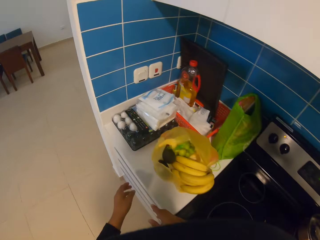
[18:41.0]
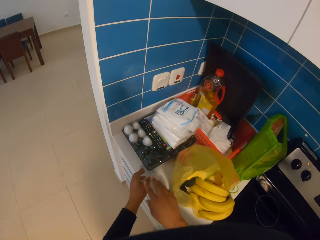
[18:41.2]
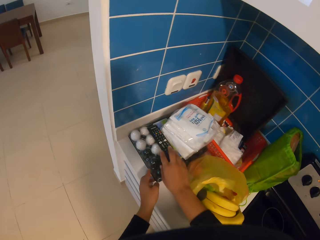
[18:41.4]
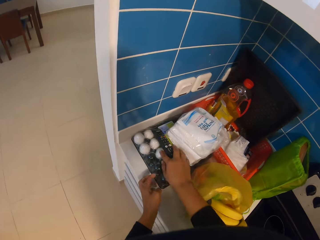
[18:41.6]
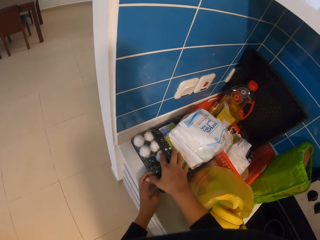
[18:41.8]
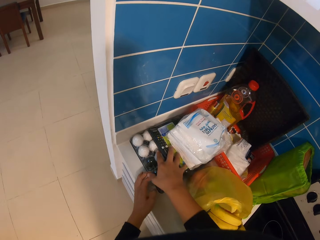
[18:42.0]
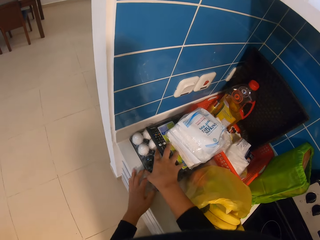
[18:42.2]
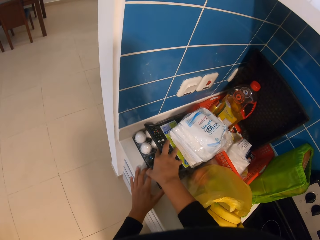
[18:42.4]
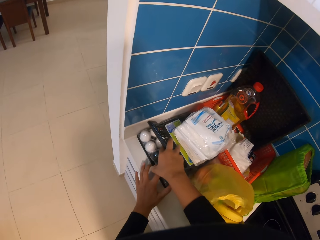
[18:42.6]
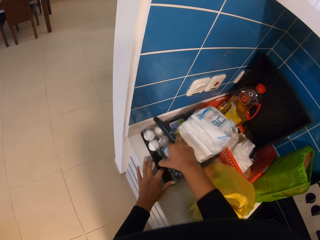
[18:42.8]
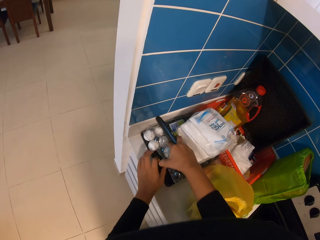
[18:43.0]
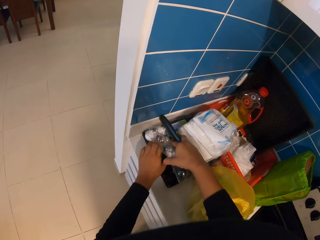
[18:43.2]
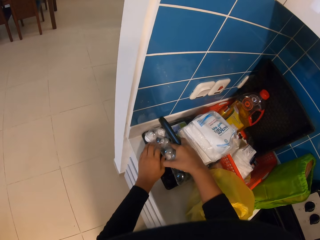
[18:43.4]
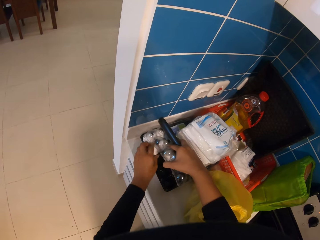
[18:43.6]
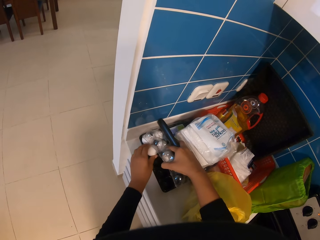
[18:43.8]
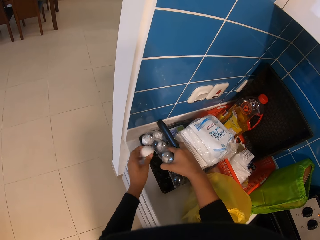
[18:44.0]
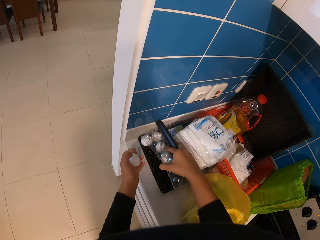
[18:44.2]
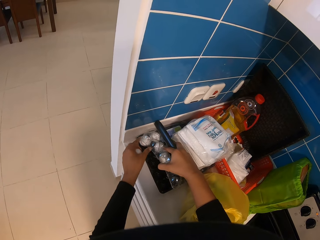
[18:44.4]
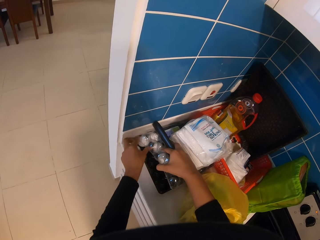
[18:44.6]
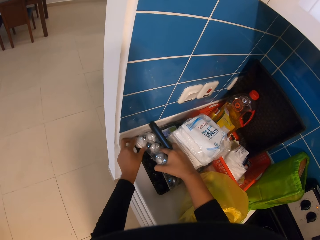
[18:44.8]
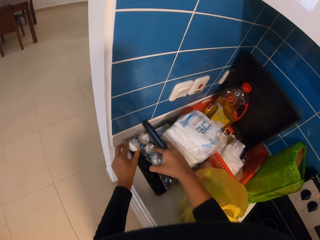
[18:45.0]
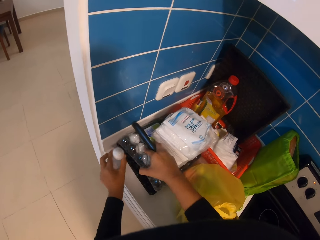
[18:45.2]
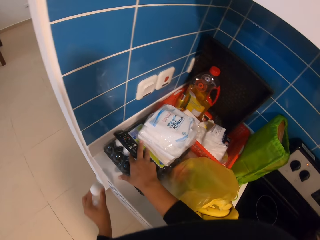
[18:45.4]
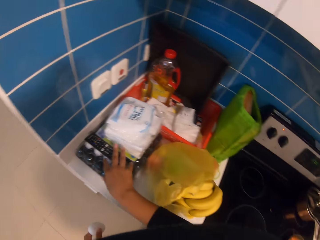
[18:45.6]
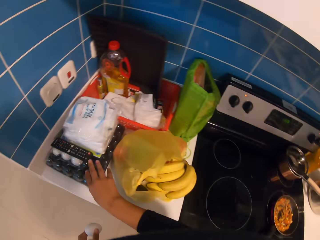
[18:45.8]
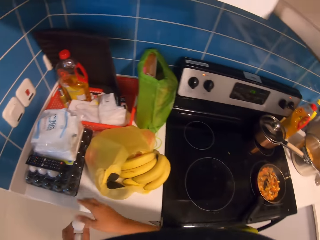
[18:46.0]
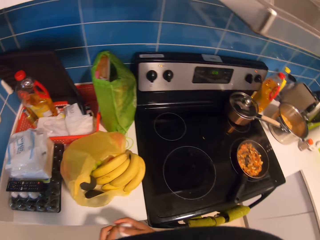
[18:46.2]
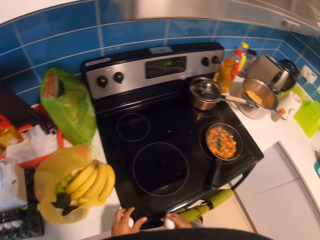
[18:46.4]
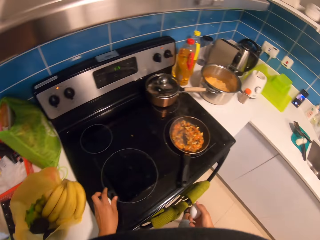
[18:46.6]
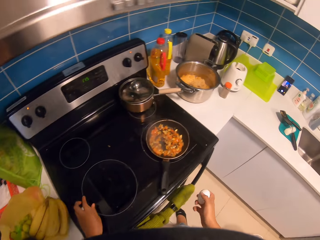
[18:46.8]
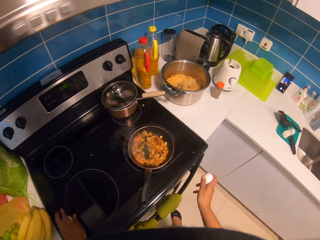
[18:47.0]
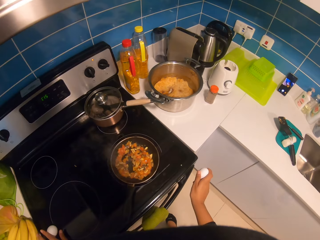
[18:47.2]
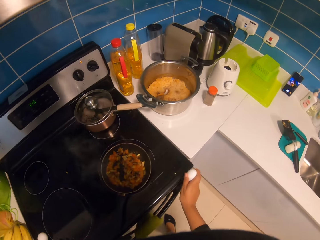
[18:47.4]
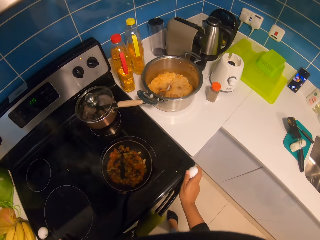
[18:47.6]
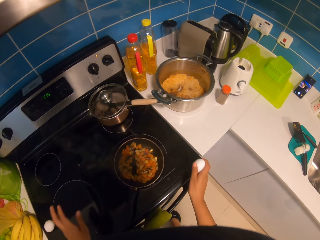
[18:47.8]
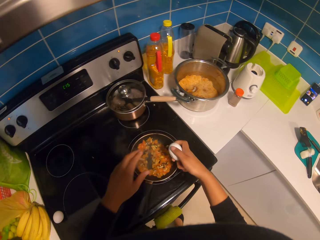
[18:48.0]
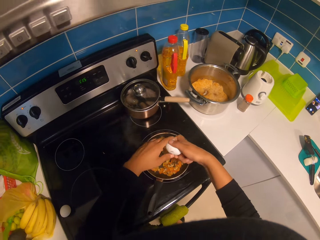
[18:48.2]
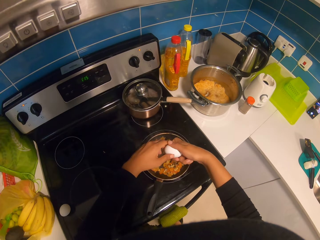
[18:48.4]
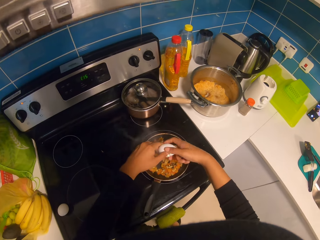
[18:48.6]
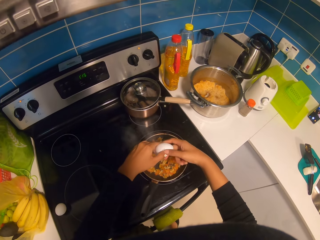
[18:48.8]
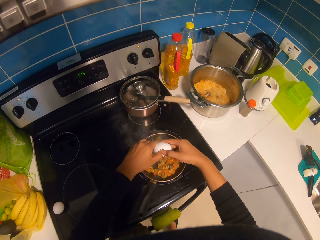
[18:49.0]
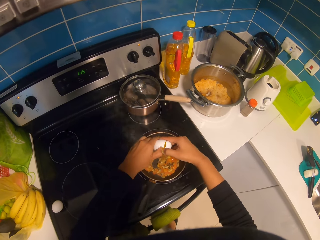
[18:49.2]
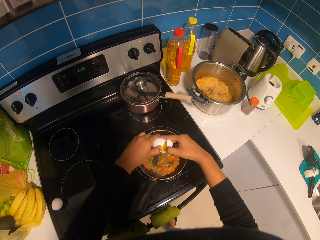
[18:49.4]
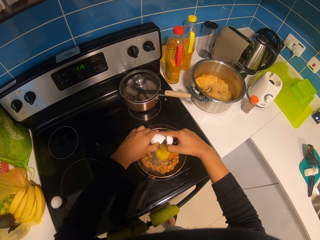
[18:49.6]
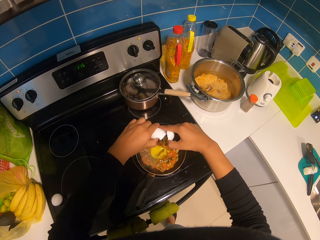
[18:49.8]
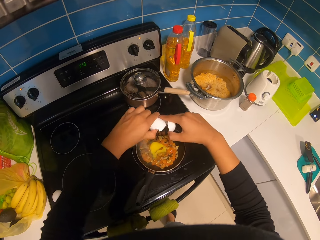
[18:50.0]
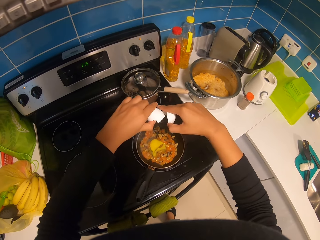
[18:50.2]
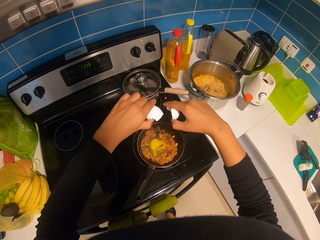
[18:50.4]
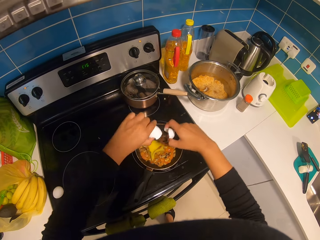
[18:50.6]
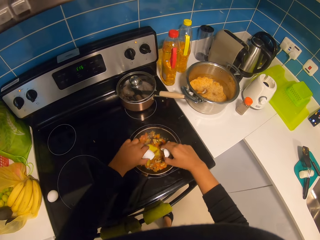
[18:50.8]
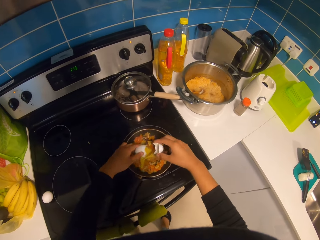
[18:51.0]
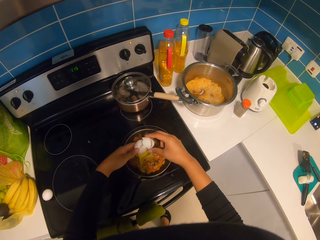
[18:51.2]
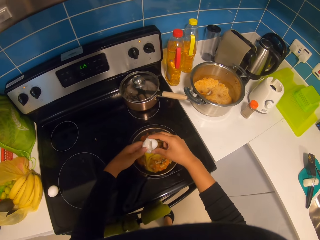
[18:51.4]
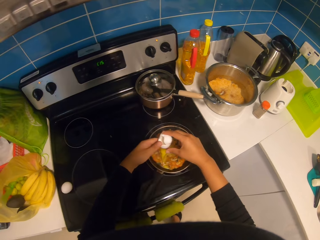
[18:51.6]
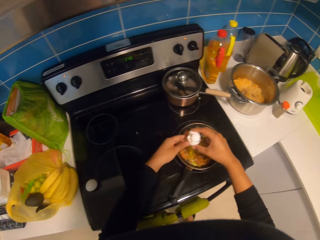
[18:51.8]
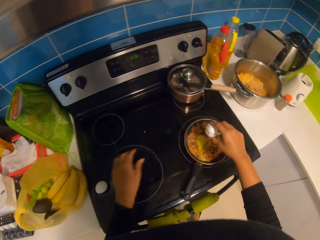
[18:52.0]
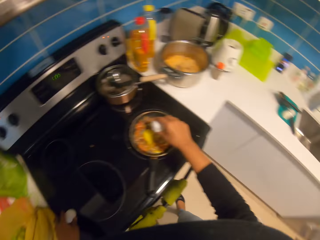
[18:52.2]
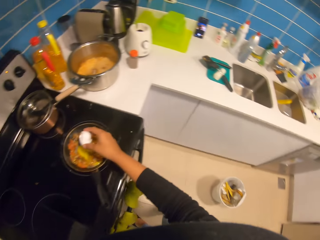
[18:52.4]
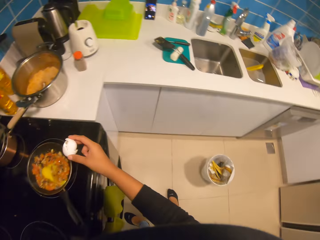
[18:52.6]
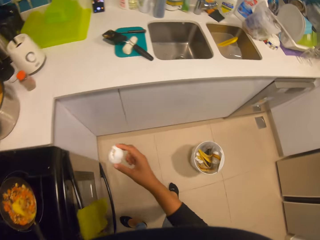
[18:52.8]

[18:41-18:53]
The camera wearer takes eggs from the tray. They break the egg at the gas cylinder. They pour the egg in a frying pan.

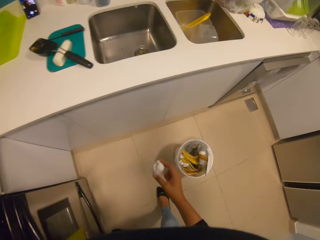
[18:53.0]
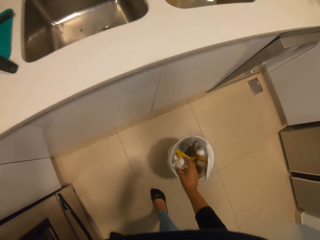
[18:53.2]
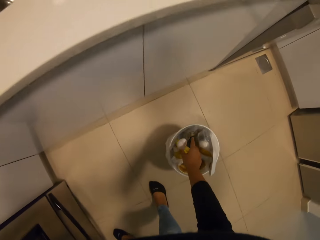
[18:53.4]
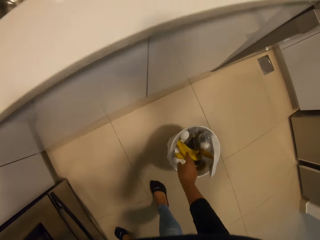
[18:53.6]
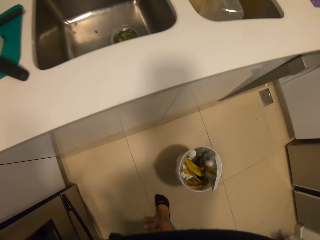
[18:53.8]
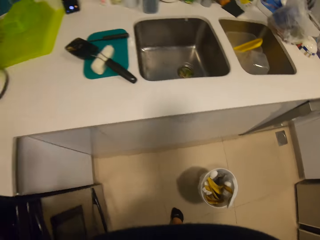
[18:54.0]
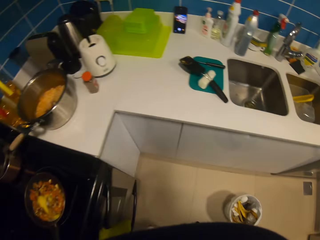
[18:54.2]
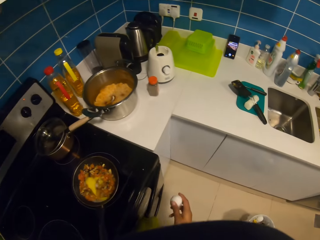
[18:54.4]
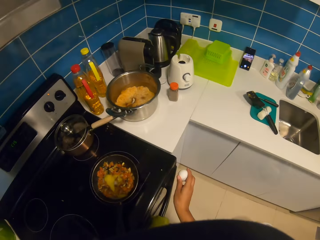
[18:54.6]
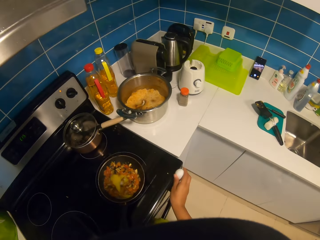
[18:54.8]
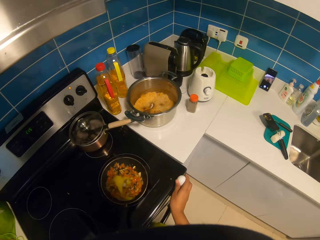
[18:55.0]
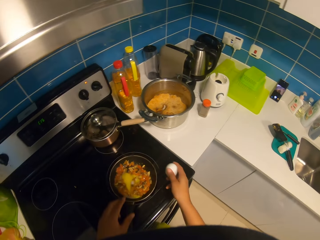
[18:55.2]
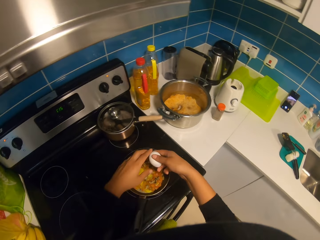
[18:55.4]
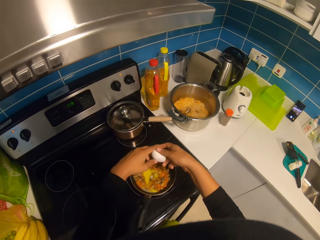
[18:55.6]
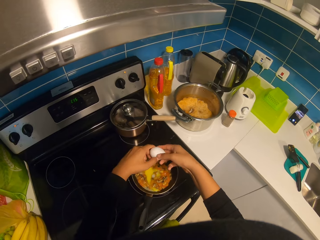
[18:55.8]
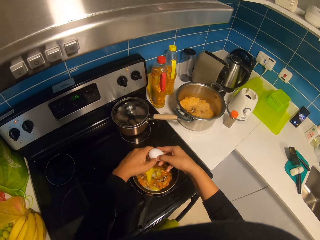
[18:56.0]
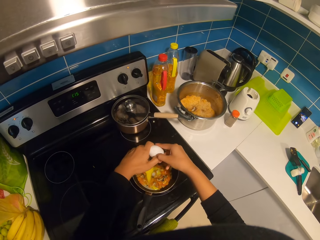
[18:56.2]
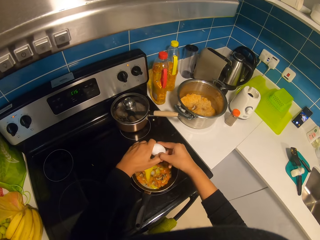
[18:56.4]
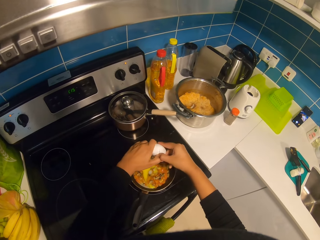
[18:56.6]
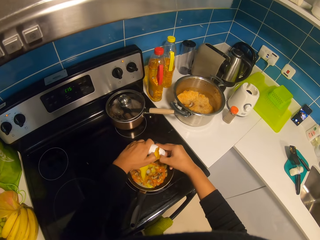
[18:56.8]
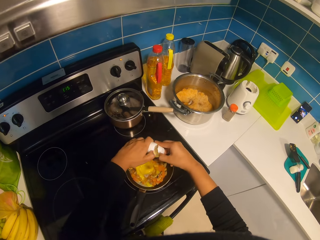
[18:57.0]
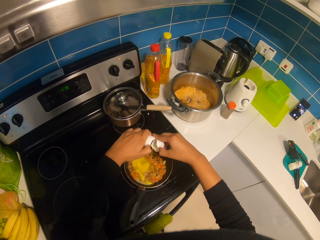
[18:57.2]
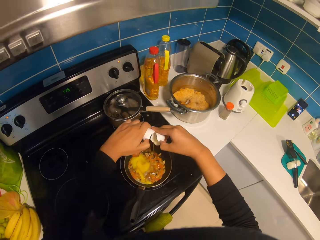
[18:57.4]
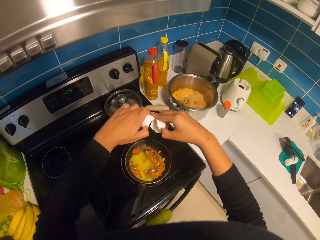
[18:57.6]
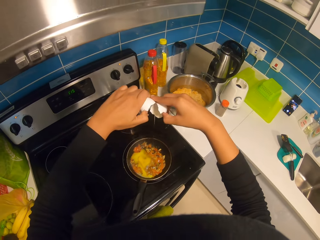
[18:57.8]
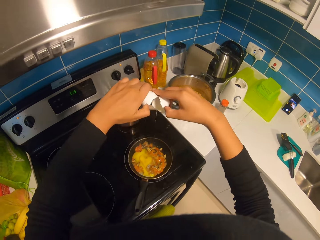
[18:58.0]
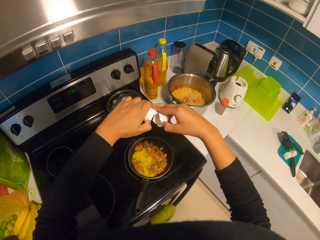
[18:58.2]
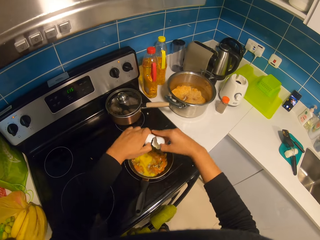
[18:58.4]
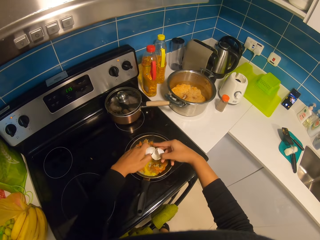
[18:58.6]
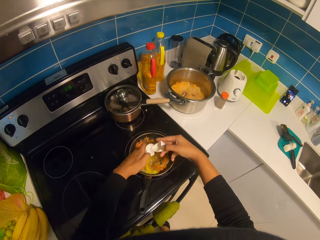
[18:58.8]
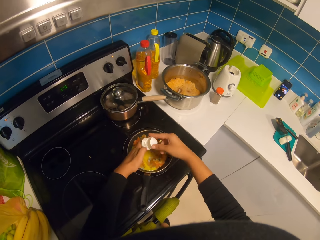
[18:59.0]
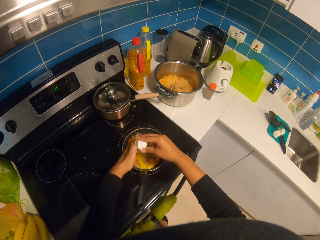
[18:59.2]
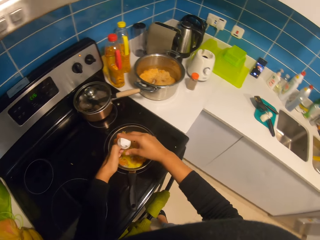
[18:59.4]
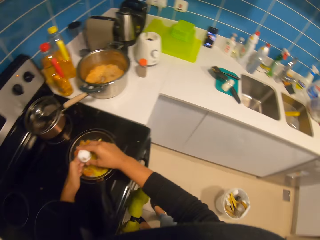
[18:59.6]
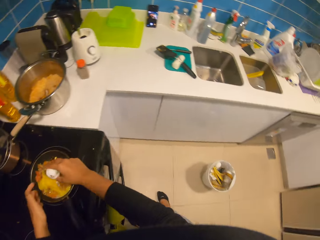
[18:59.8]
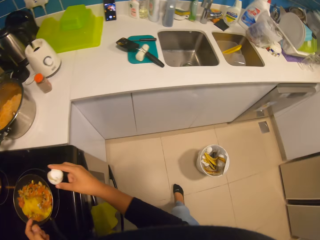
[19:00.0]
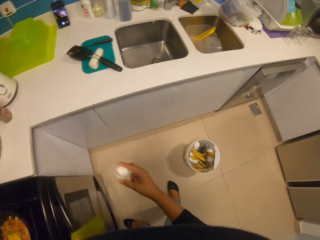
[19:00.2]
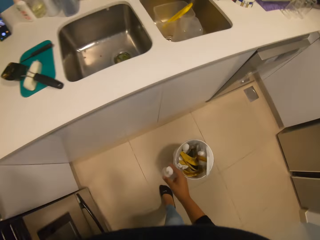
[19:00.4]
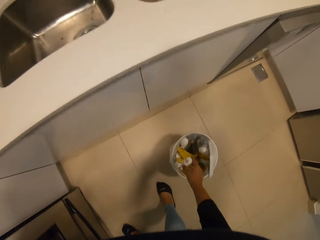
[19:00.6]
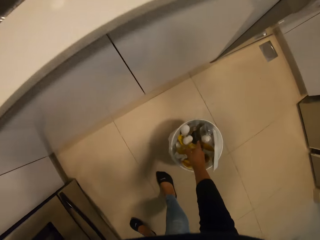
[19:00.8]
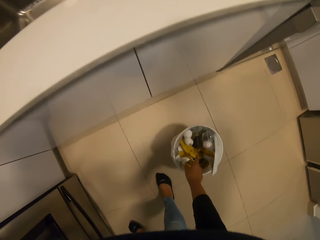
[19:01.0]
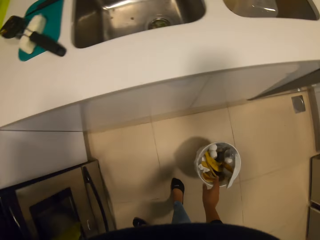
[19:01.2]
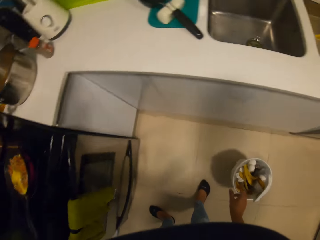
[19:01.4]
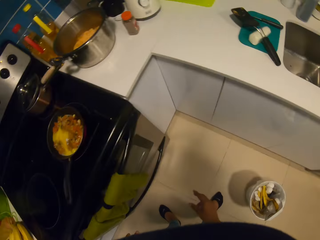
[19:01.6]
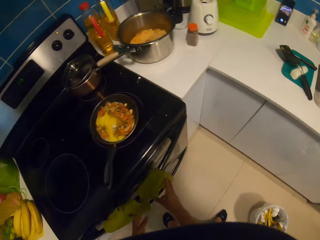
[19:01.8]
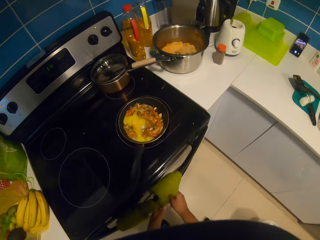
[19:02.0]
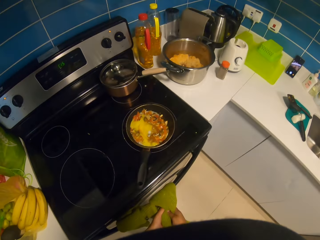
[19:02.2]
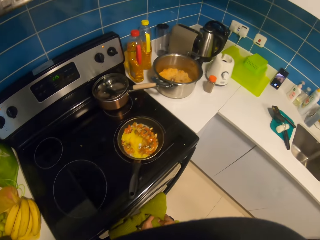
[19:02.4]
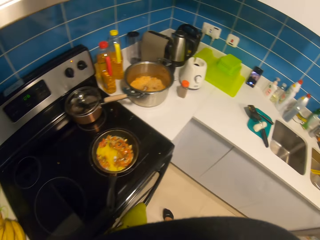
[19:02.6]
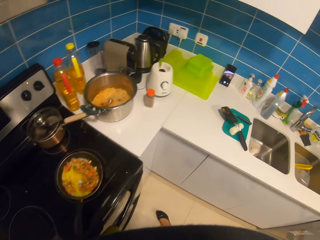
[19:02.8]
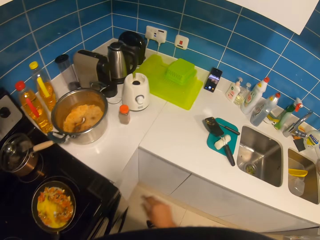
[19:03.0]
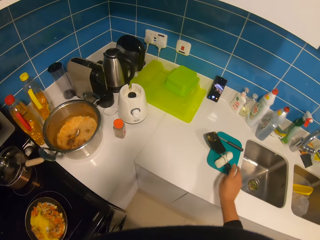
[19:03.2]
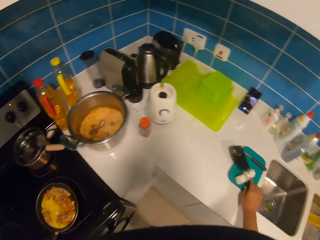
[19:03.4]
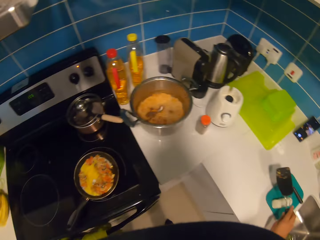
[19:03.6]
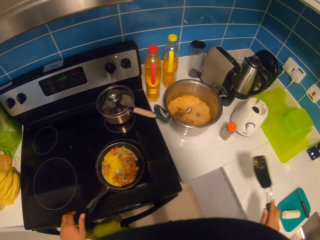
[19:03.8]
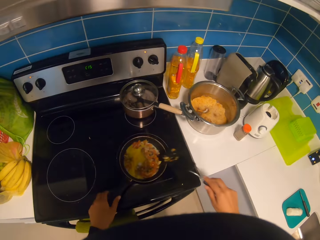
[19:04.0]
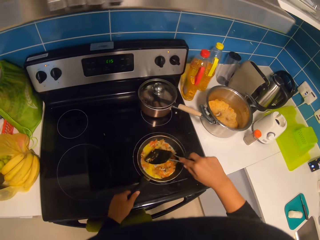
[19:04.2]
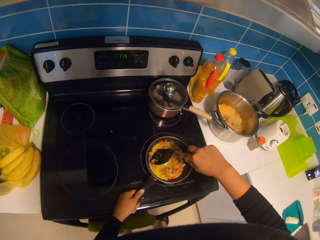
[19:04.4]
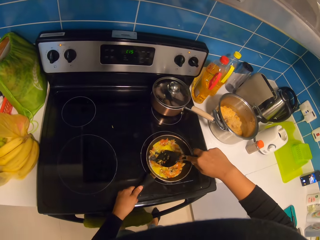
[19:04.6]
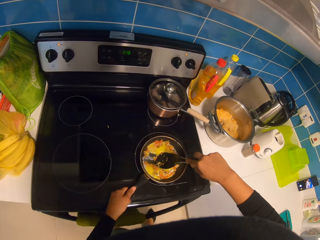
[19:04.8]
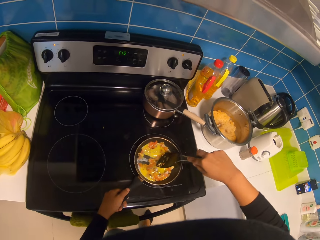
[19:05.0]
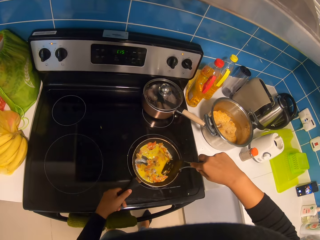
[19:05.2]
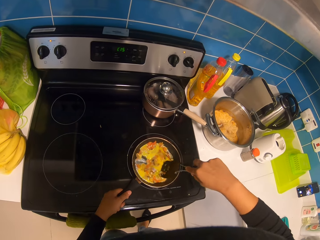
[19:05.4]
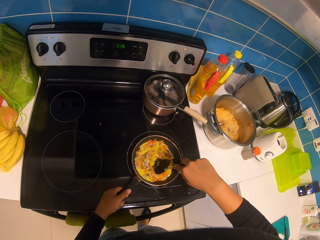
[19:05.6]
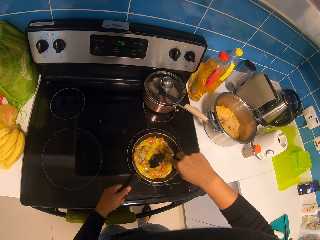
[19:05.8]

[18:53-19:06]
The camera wearer puts an egg shell in a trash bucket. They break an egg on the gas cylinder. They pour the egg in the frying pan. They put the egg shell in the trash bucket. They wipe hands on a towel. They look around. They pick up a spoon on a chopping board and stir in the eggs on the frying pan.
